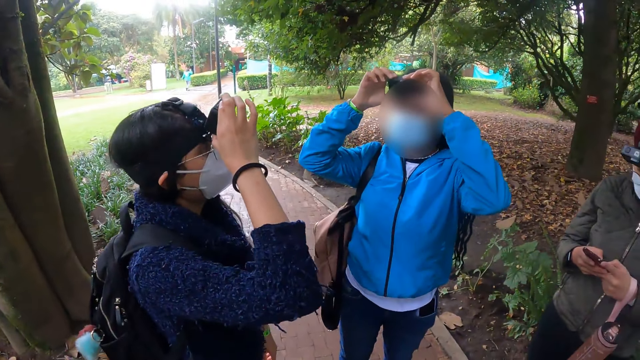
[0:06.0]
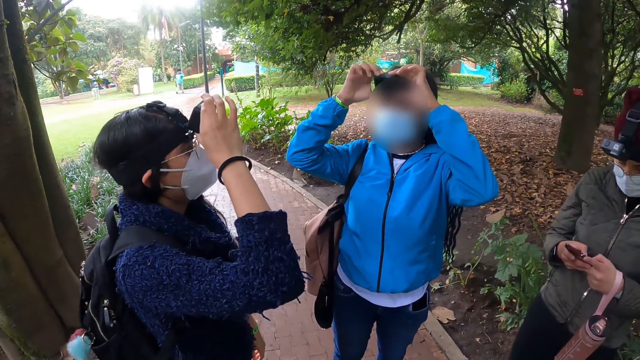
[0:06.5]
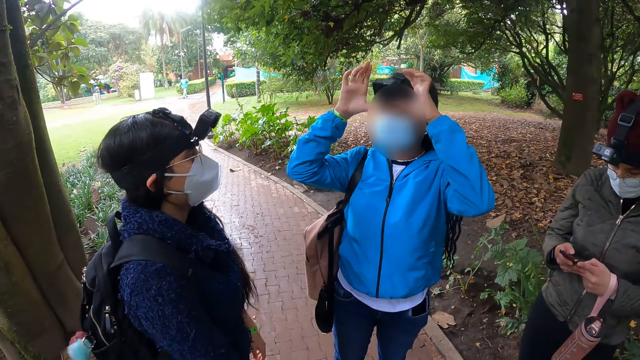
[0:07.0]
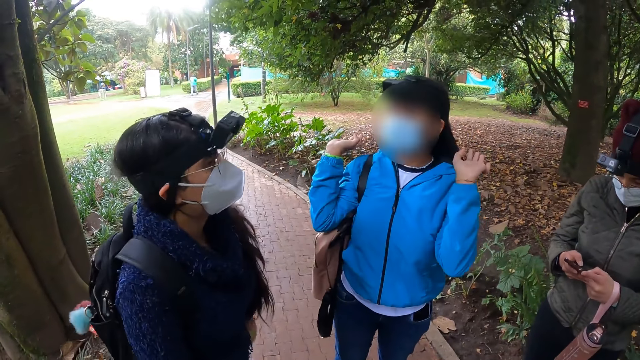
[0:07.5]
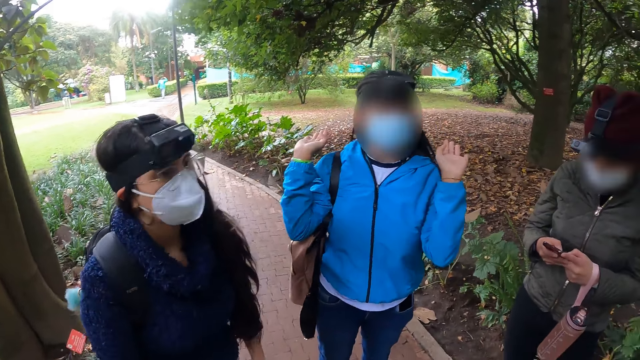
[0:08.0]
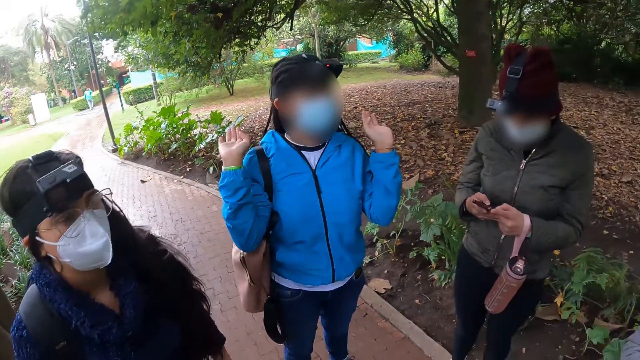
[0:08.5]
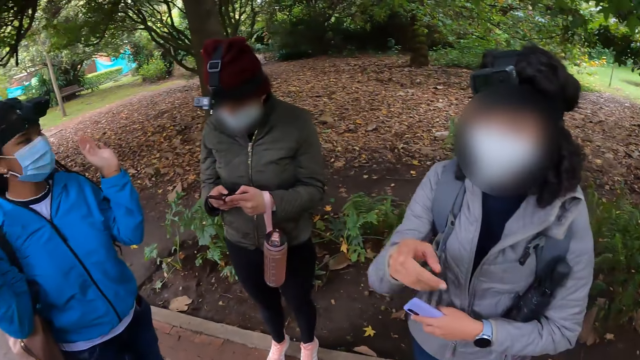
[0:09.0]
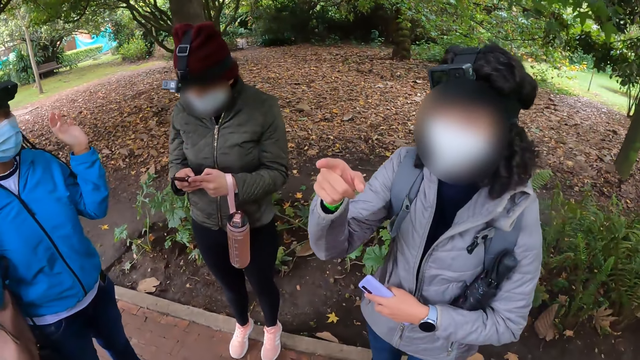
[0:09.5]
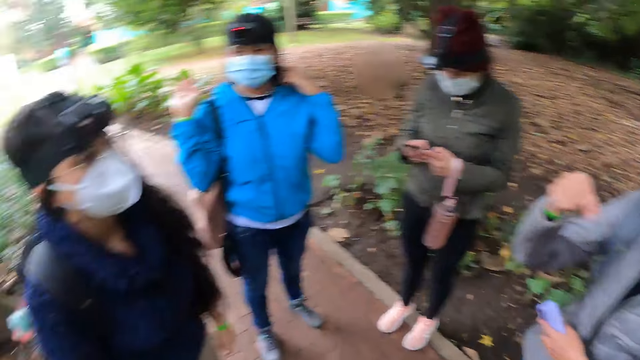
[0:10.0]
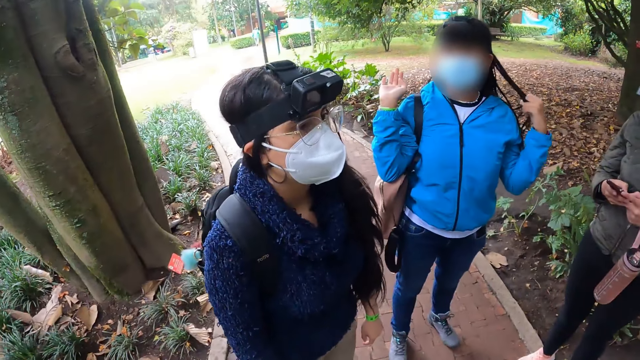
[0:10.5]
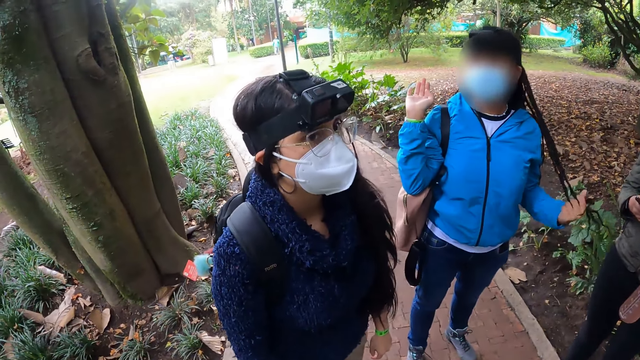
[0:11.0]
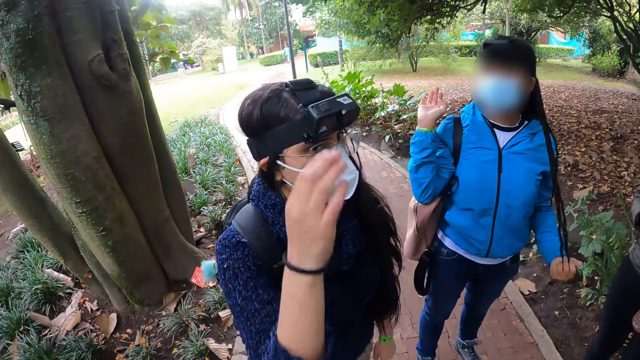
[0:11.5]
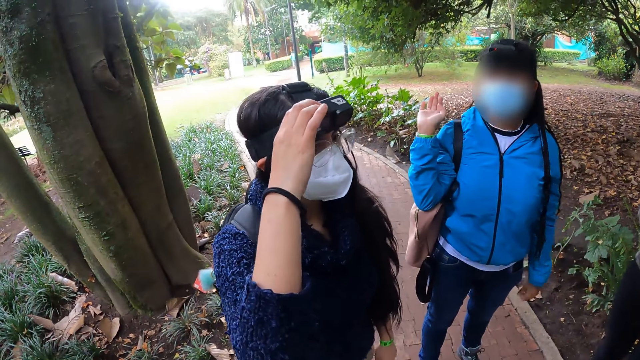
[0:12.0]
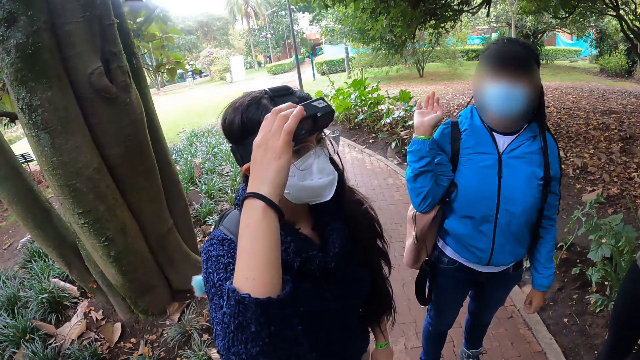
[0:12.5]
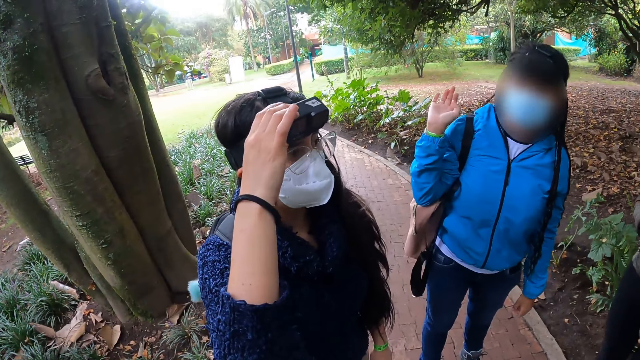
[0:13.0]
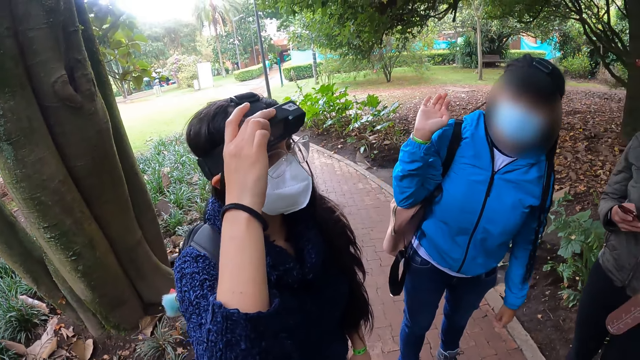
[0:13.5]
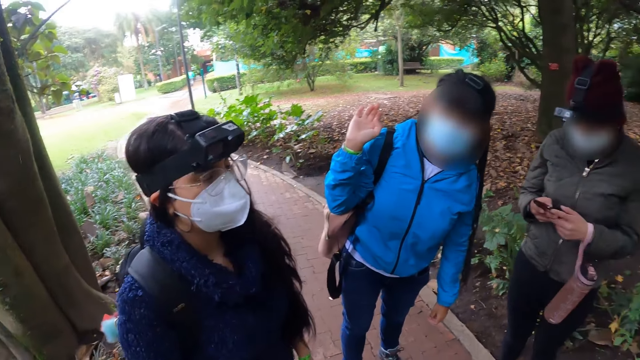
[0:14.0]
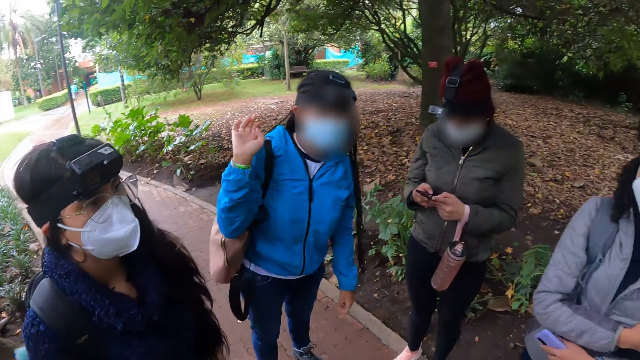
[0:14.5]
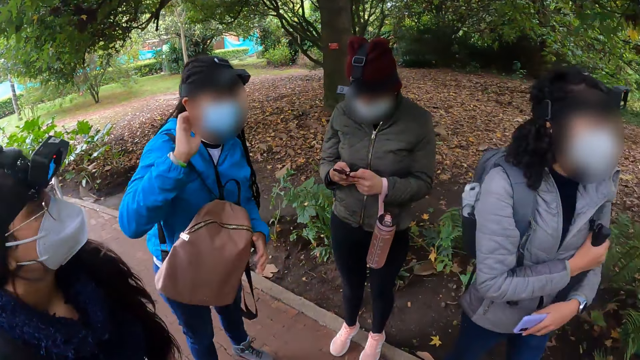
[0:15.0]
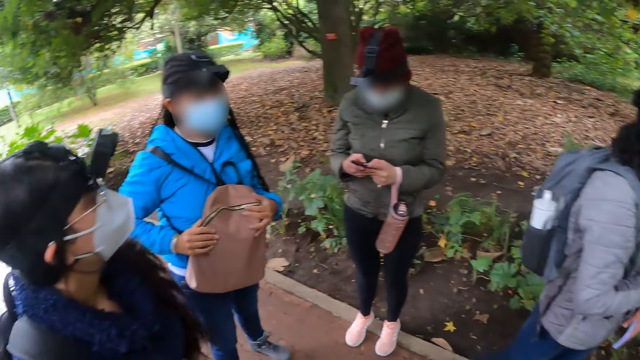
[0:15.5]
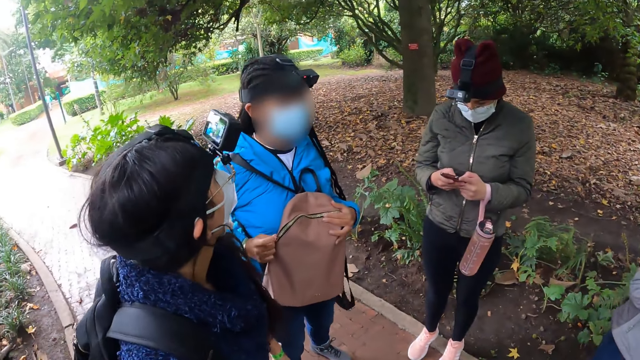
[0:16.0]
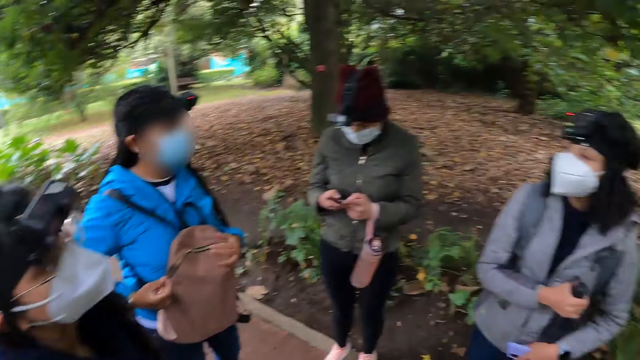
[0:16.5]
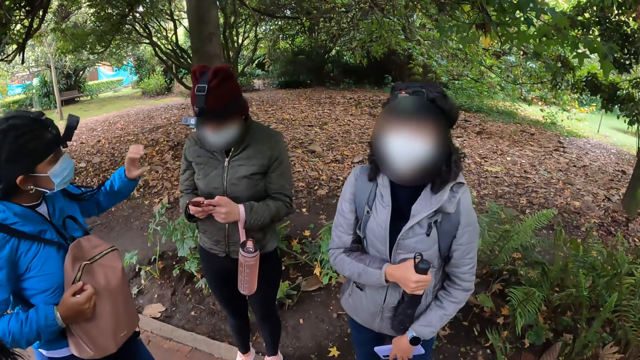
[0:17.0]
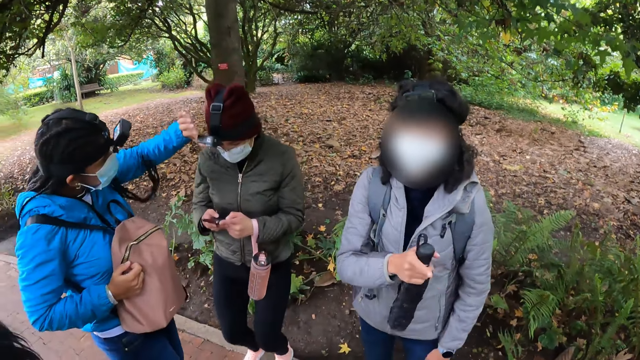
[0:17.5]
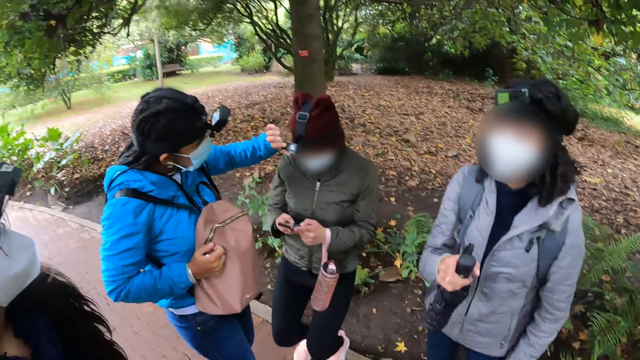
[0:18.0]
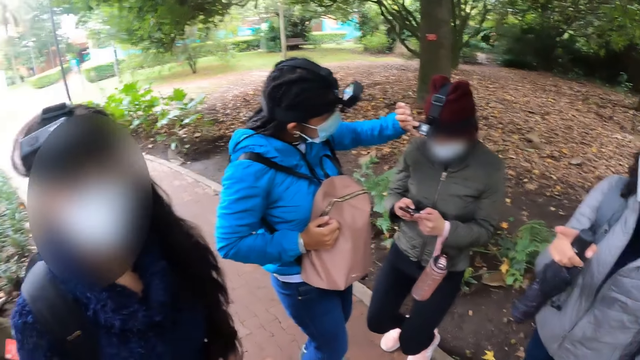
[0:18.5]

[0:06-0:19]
A lady moves the hands. The camera wearer moves the hand. Another lady looks around. The camera wearer looks around. A third lady points with the finger. The first lady touches the hair. The second lady adjusts the camera on her head with her right hand and moves the hand. The camera wearer looks around. The third lady steps forward. A girl holds a bag with both hands. The camera wearer looks around. The first lady touches the camera. The girl adjusts a camera on the head of another girl with her left hand.

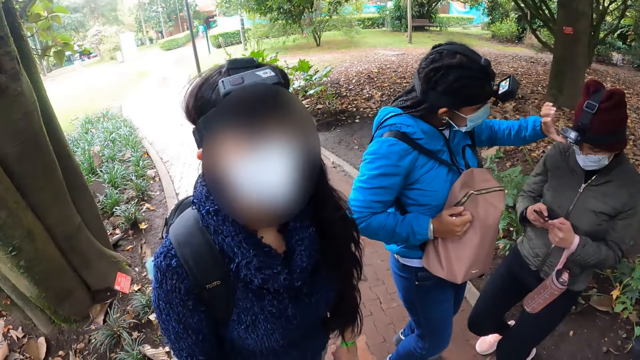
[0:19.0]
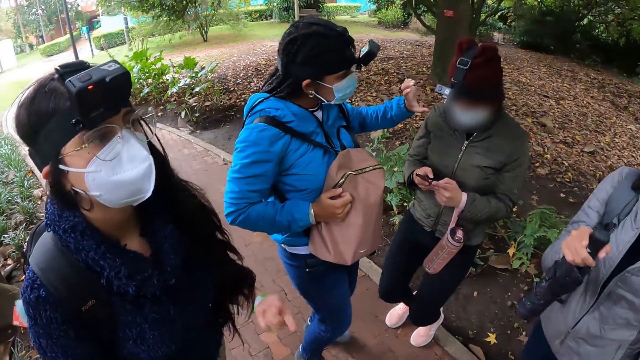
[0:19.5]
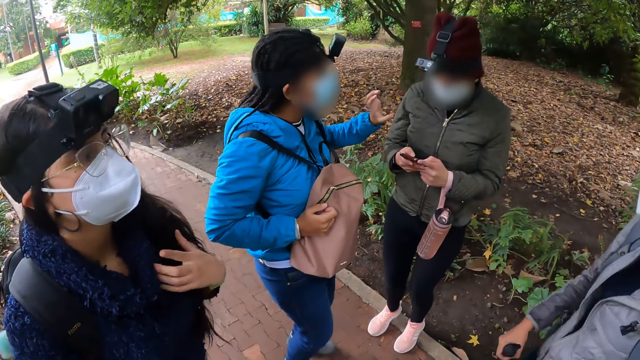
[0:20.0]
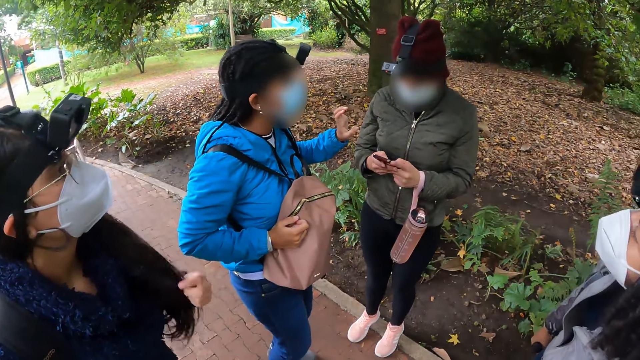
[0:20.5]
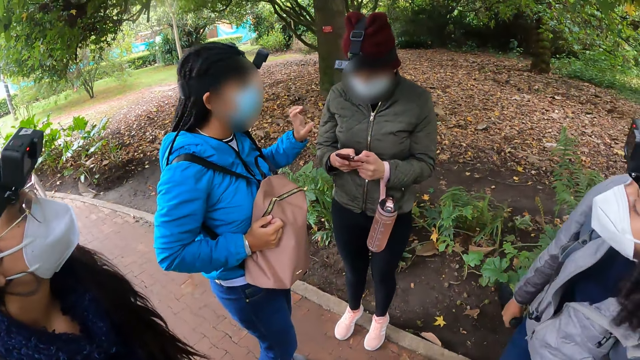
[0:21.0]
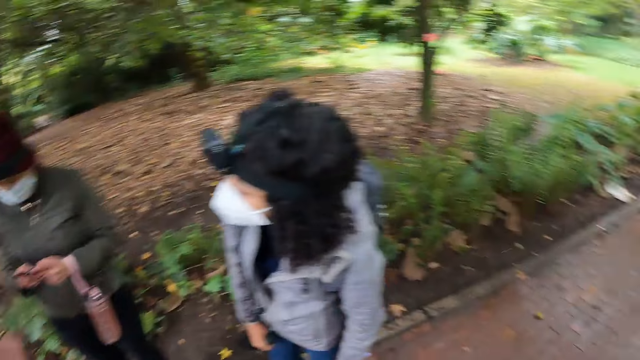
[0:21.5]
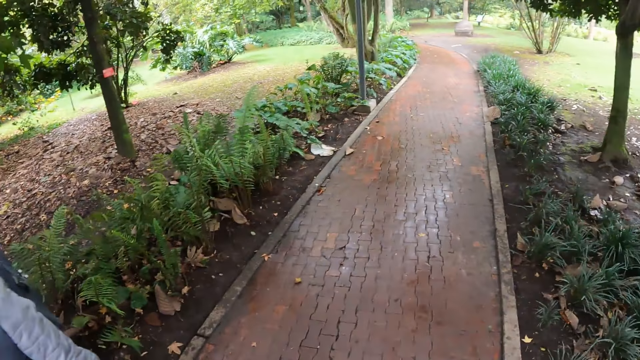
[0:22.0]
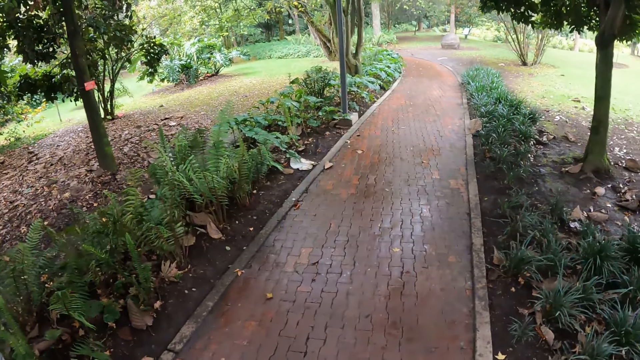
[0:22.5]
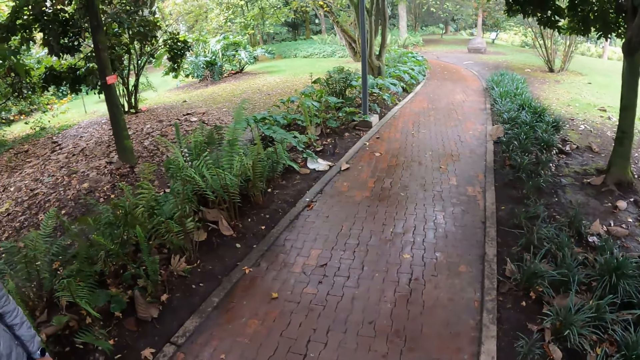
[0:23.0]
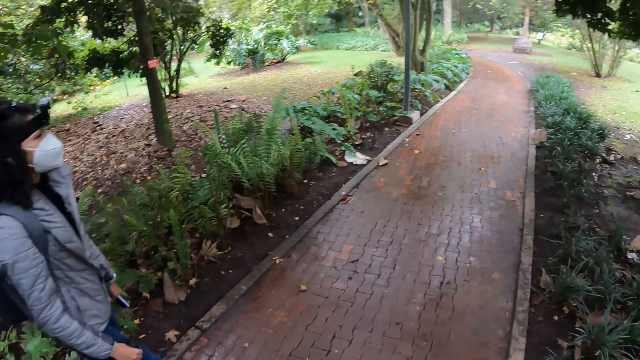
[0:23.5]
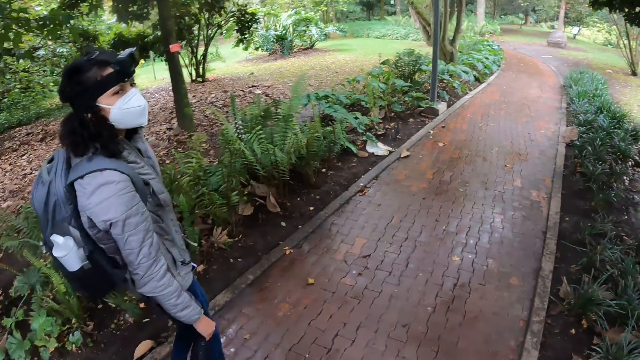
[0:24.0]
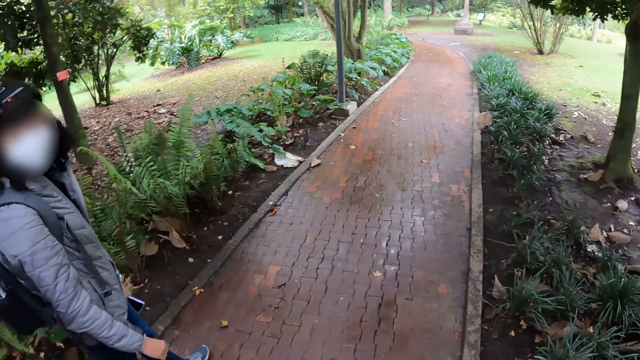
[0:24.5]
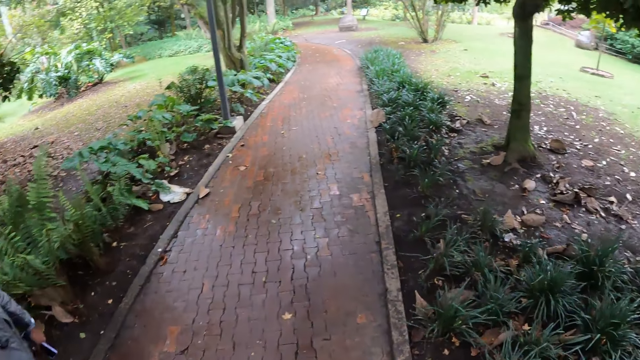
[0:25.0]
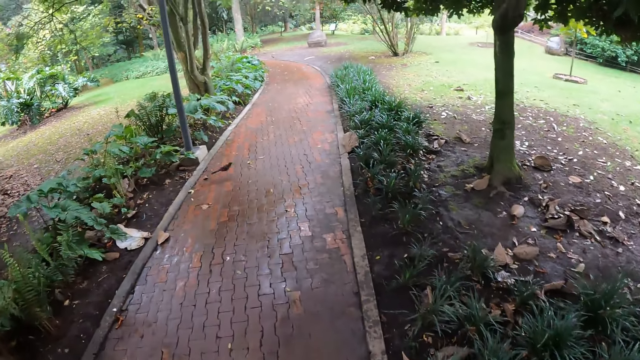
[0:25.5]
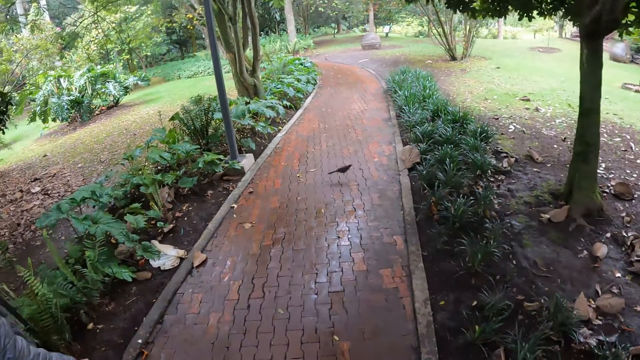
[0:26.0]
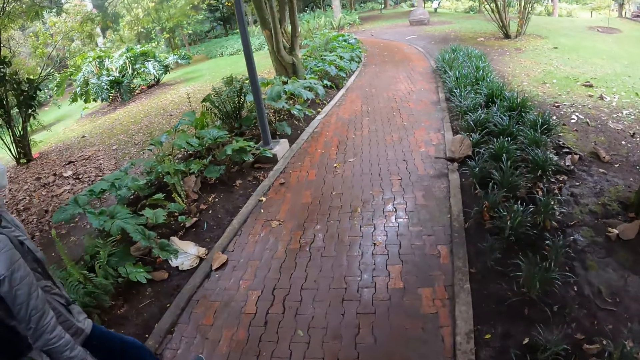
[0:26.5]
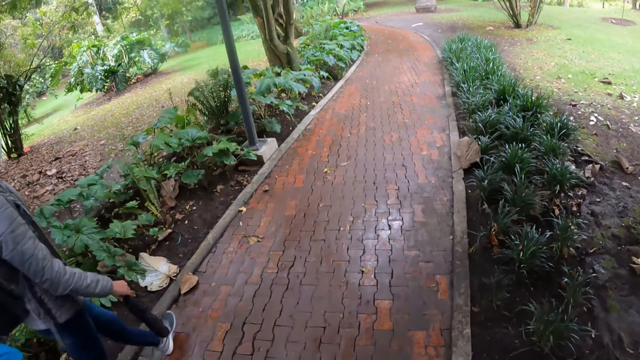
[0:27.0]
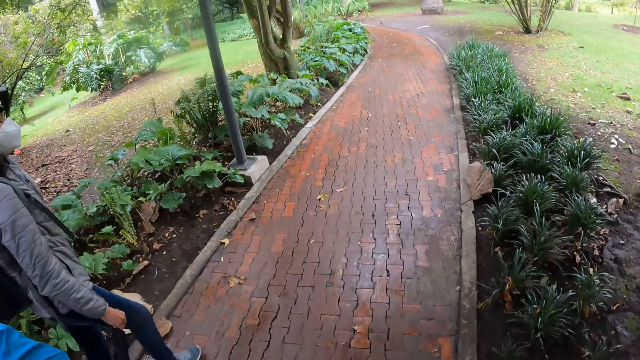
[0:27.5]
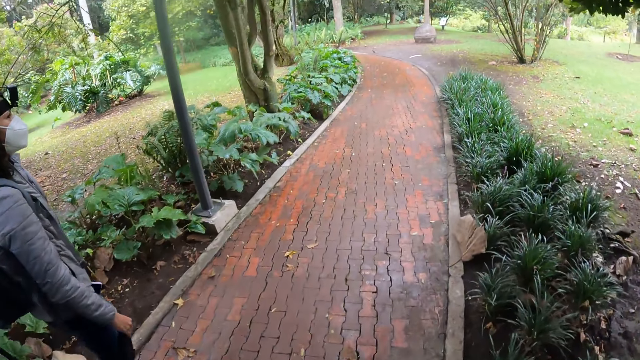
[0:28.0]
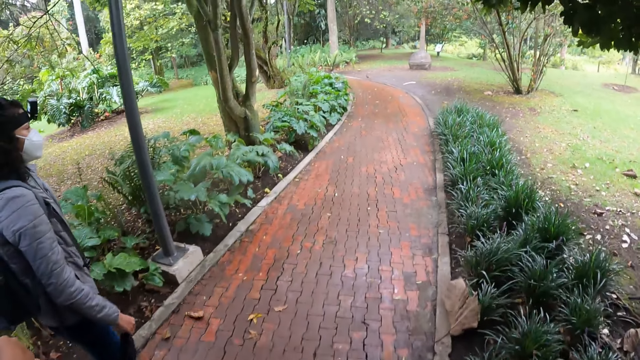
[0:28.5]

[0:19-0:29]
The camera wearer looks around. A lady points with the finger. The camera wearer looks around. Another lady walks on the pavement. The camera wearer walks down a path with the group of people.
